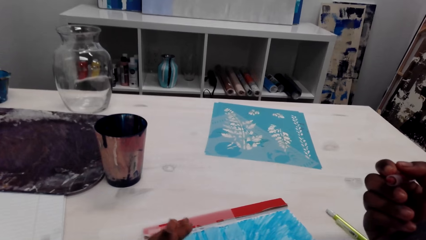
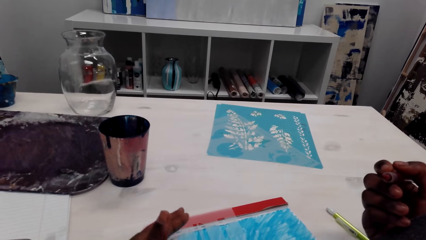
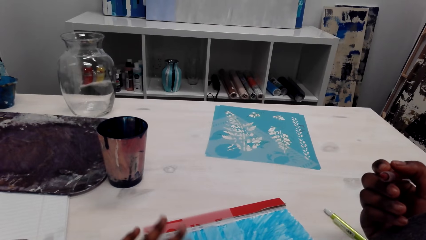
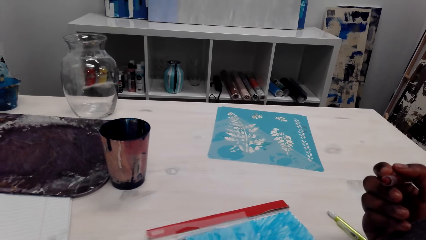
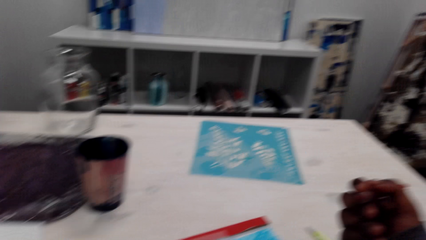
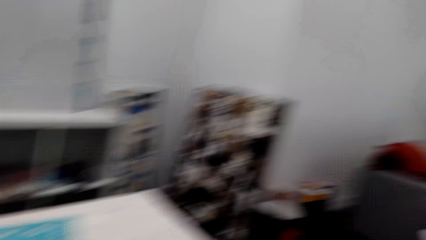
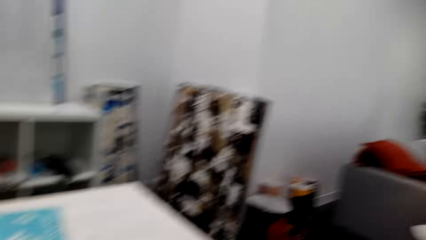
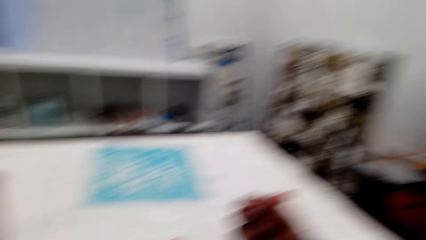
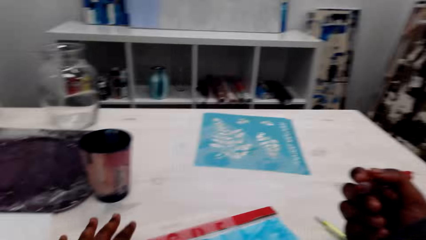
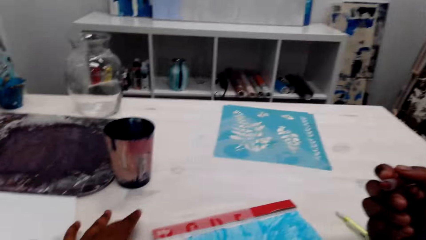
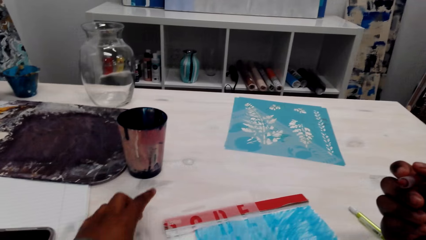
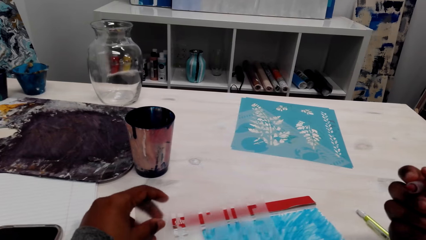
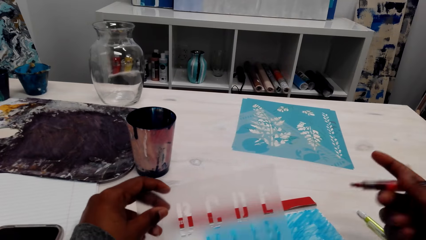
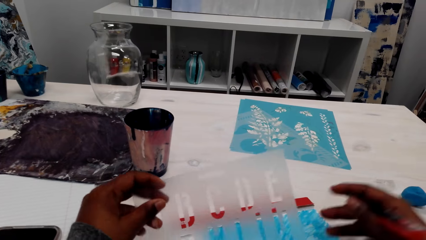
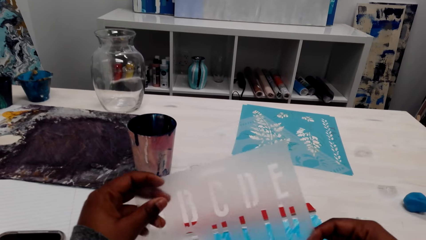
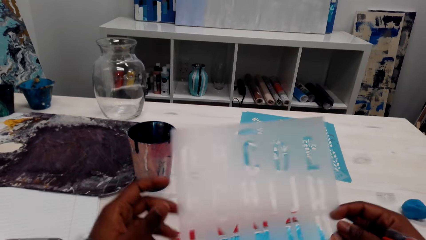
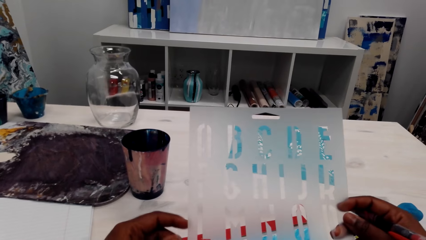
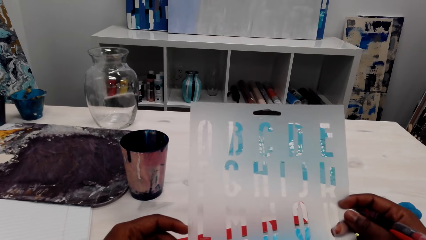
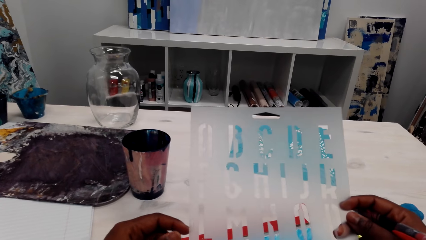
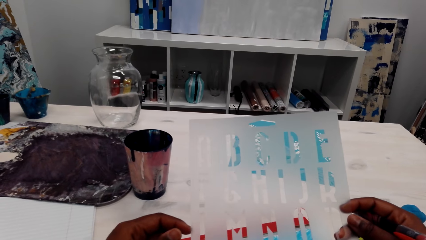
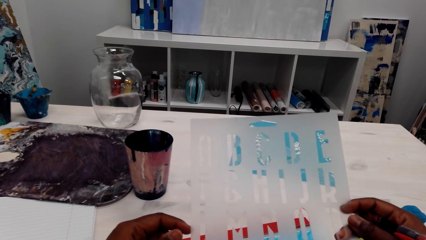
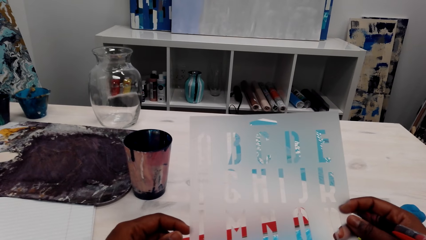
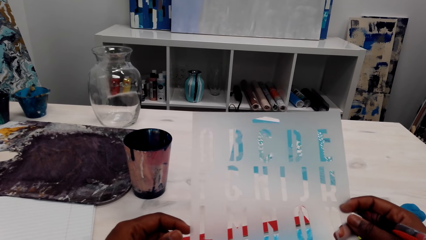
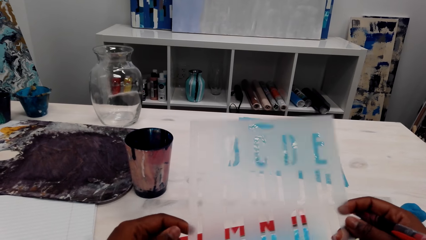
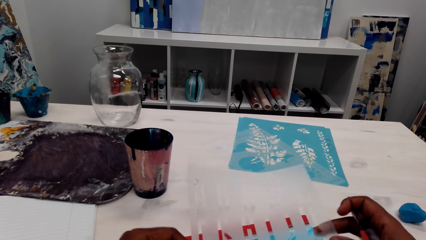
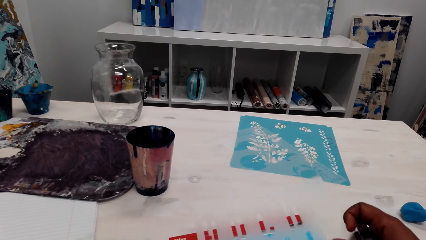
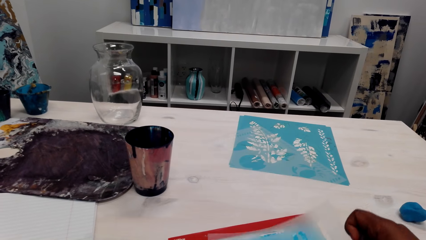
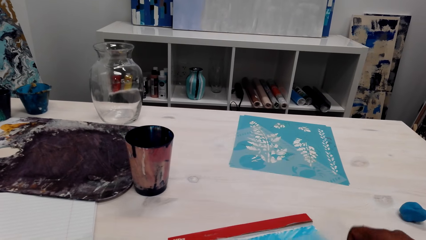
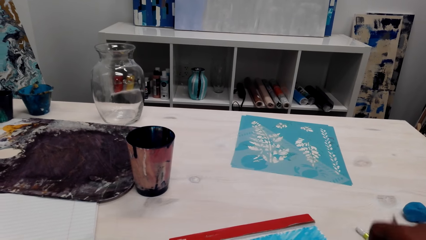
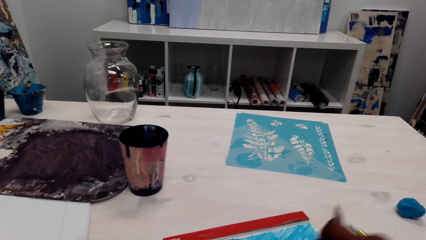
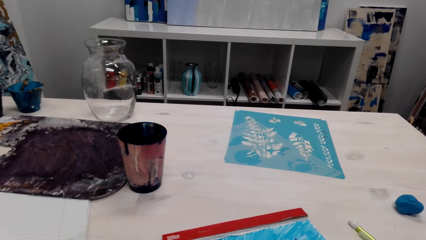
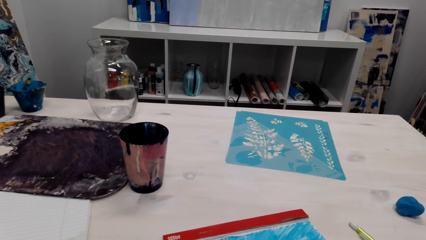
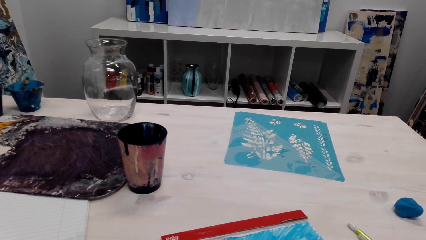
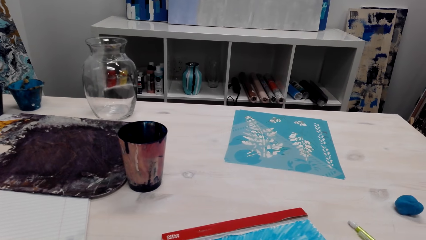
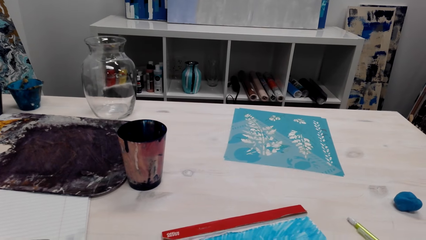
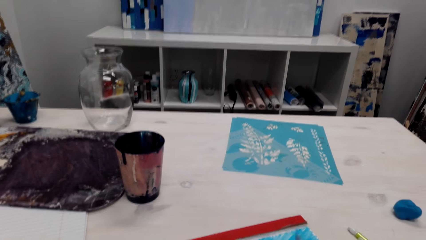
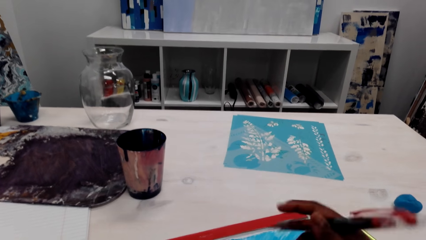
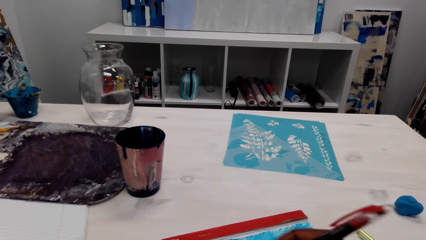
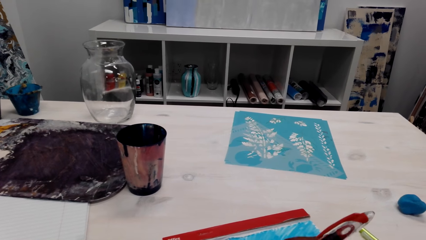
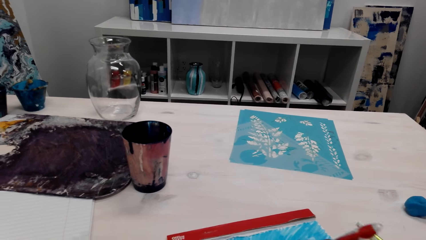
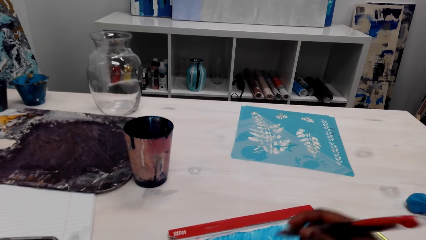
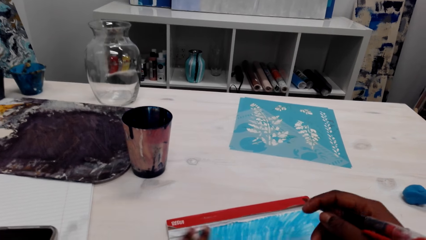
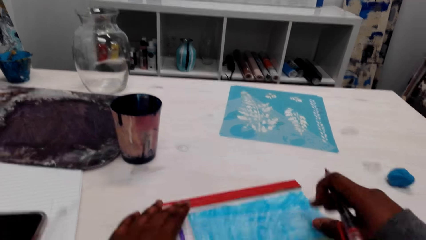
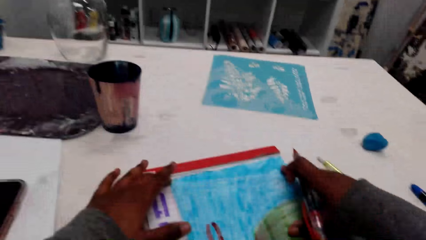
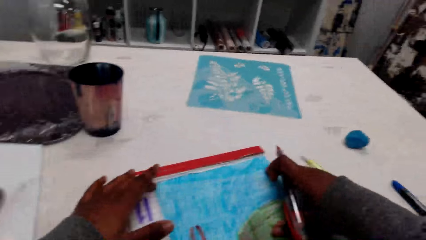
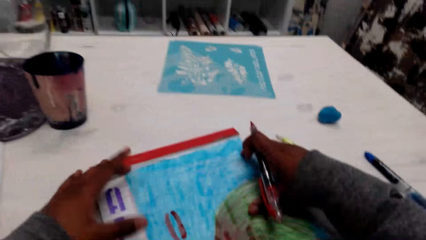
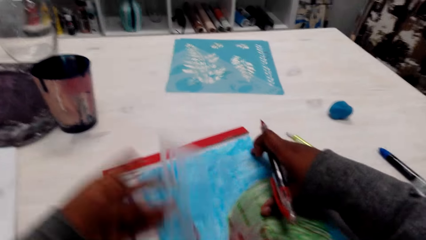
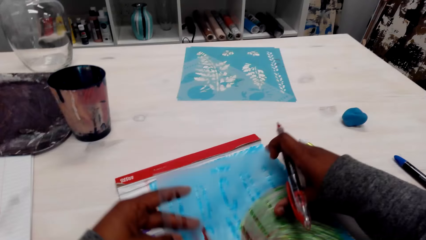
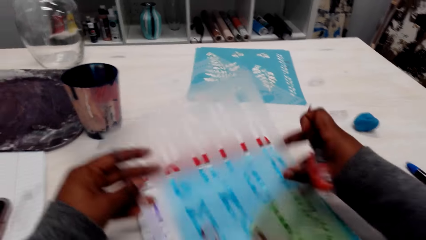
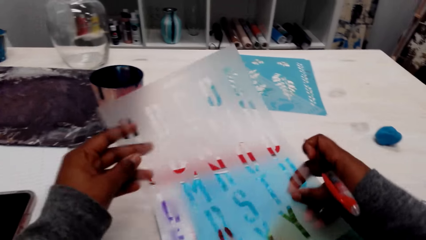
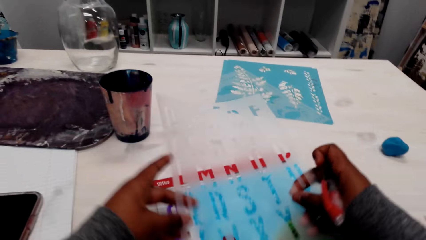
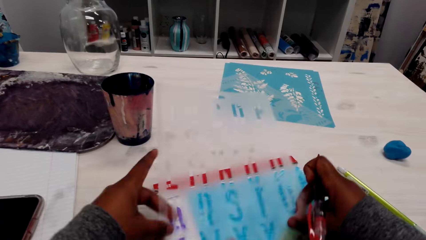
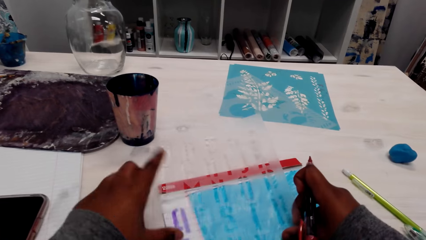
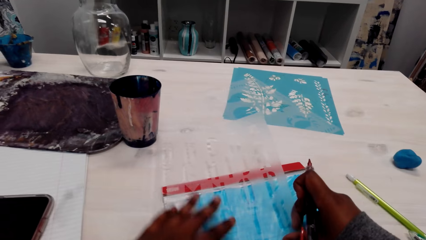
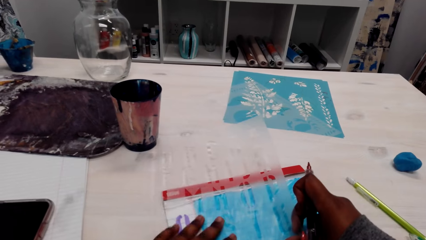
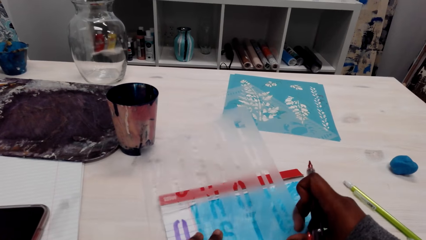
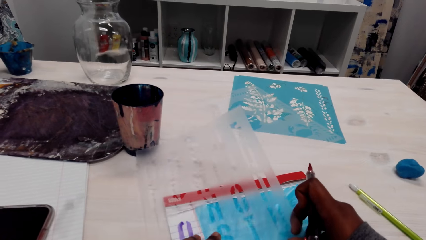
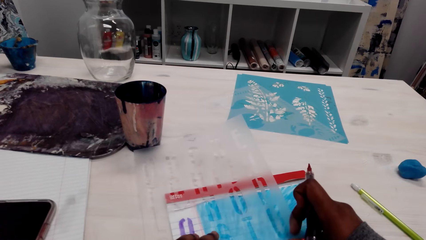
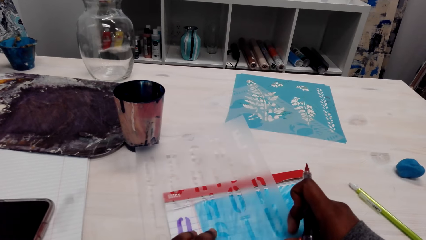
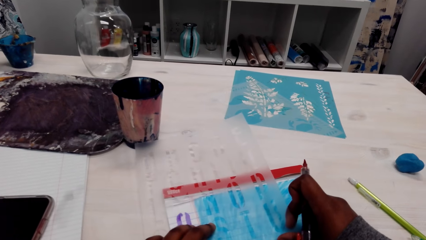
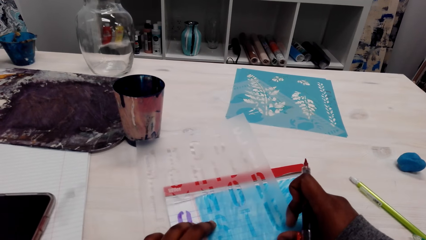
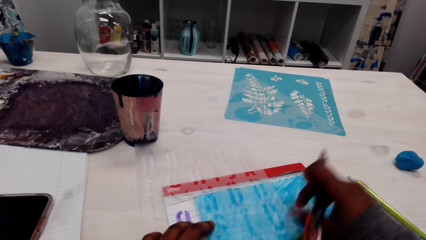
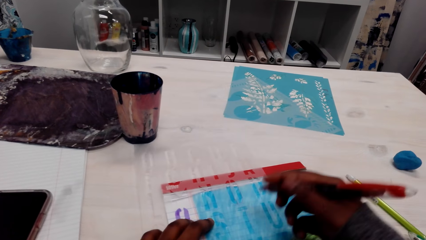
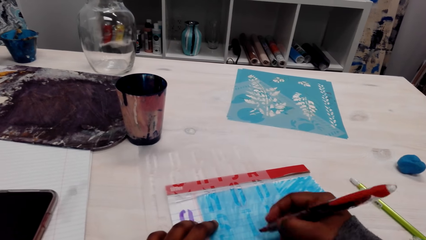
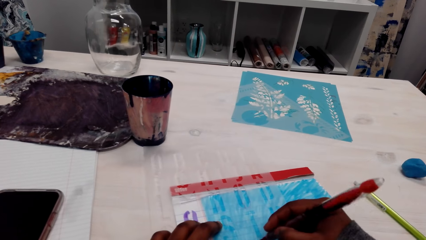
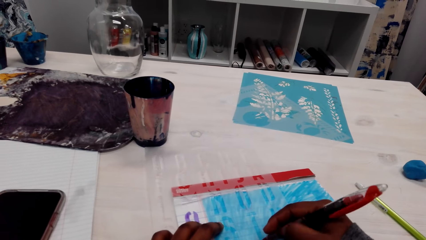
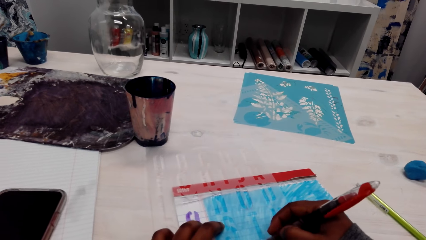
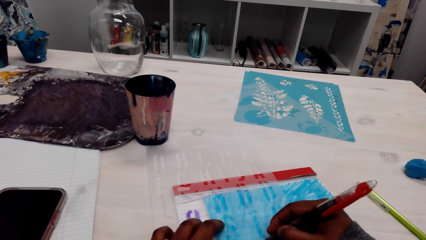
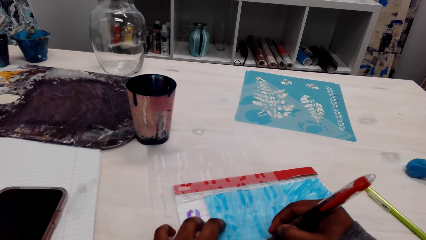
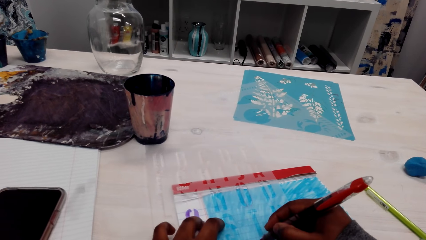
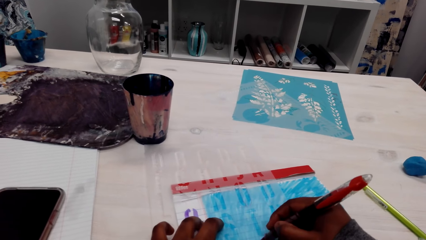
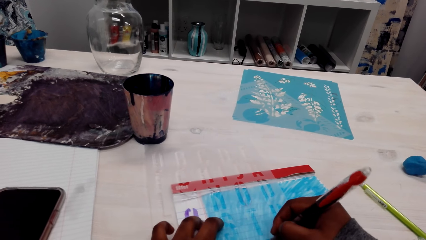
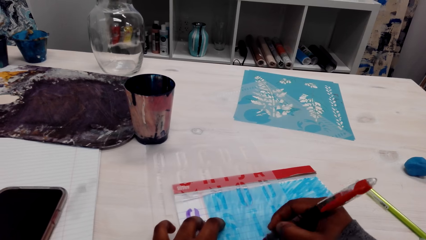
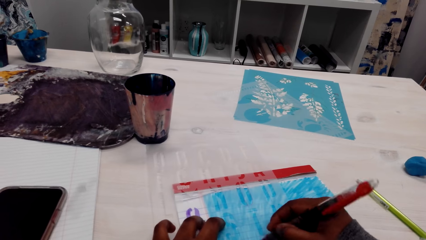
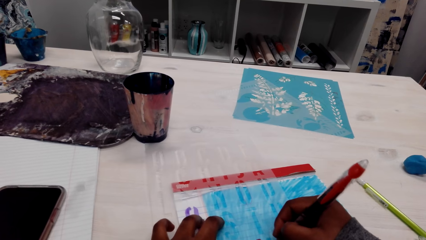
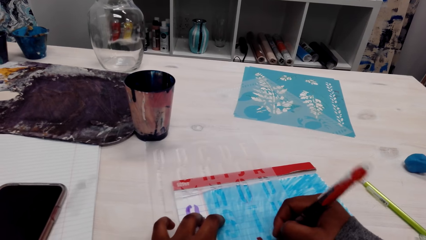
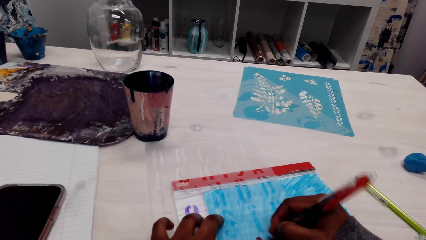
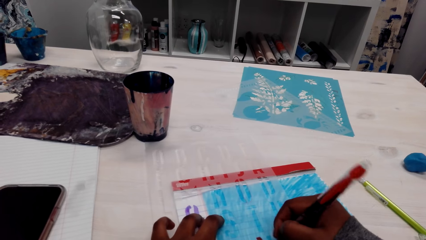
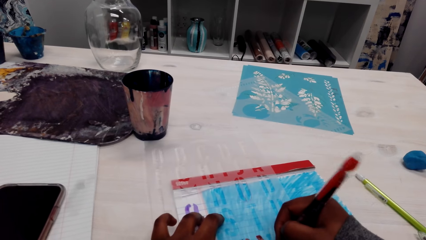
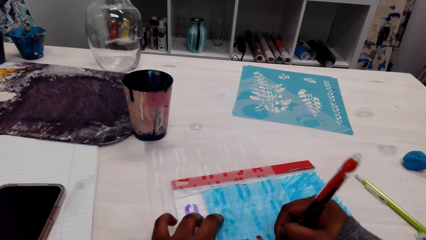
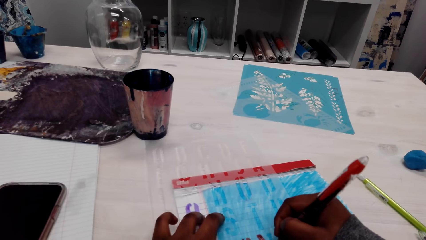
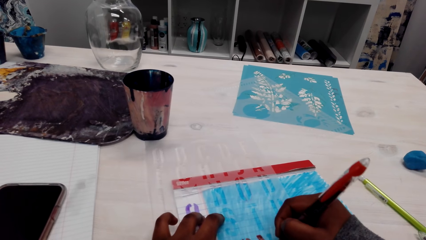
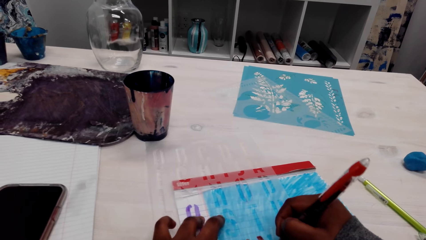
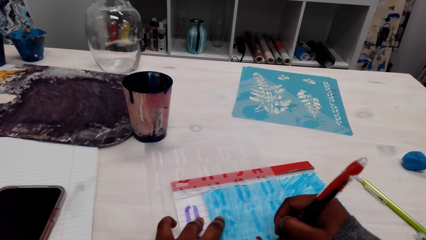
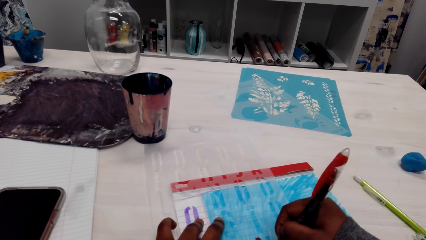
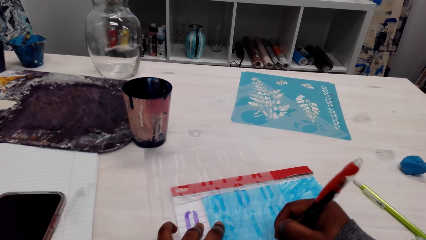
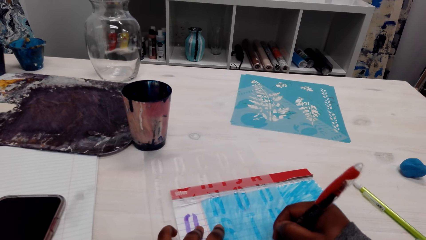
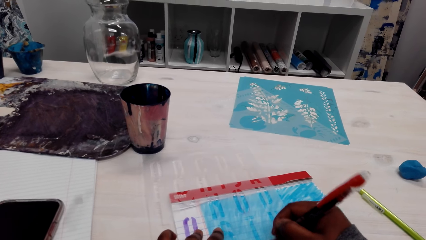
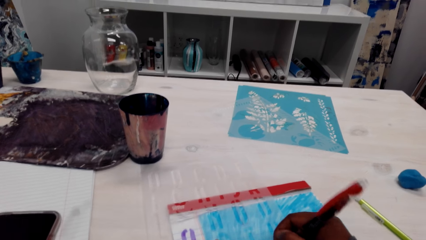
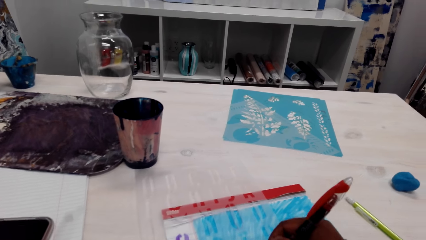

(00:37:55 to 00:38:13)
The camera wearer picks up the letter tracer and lays the letter tracer on the book. They adjust the letter tracer. They trace out the letters.
